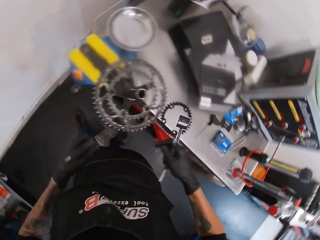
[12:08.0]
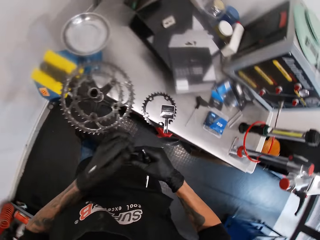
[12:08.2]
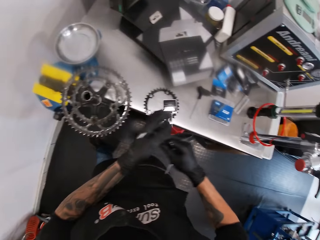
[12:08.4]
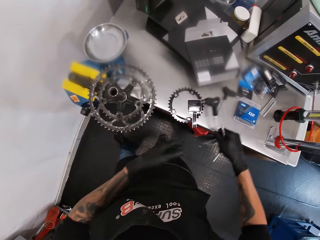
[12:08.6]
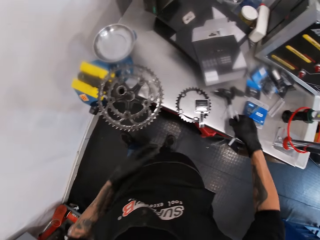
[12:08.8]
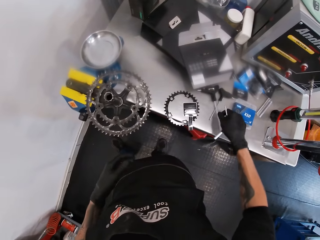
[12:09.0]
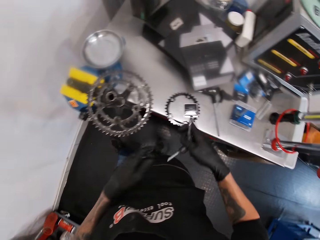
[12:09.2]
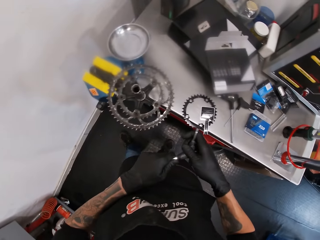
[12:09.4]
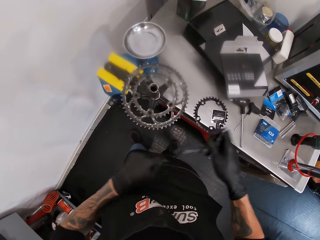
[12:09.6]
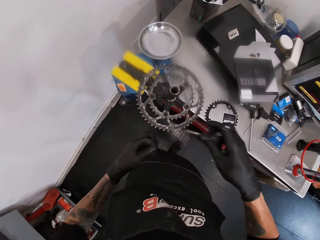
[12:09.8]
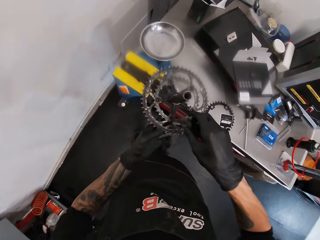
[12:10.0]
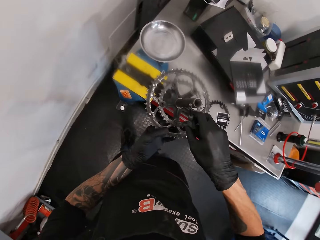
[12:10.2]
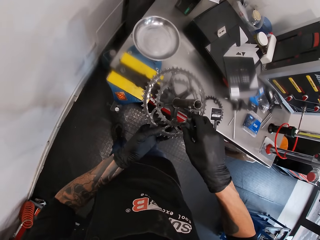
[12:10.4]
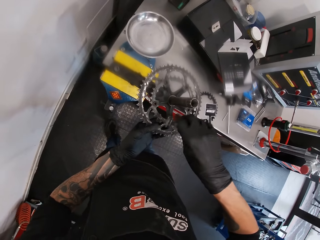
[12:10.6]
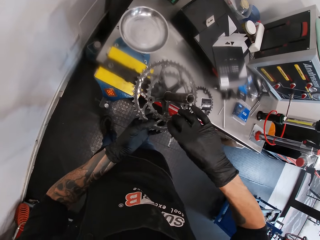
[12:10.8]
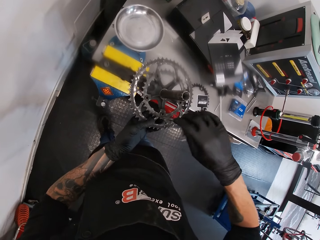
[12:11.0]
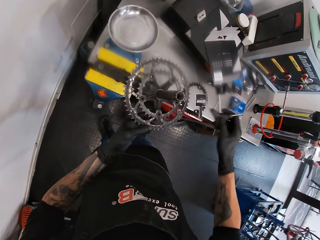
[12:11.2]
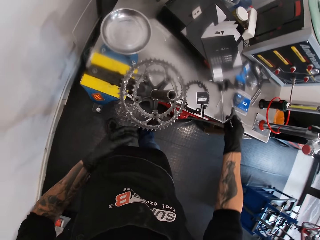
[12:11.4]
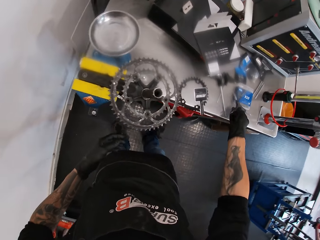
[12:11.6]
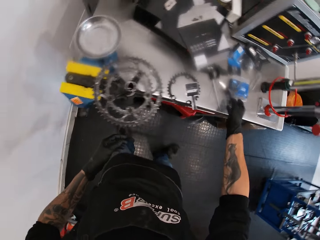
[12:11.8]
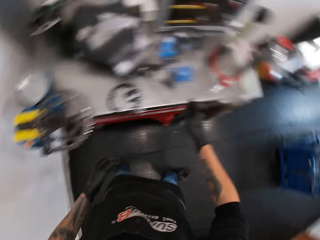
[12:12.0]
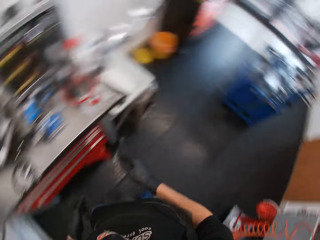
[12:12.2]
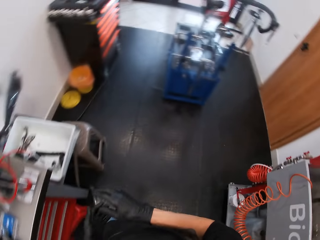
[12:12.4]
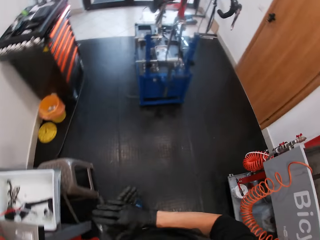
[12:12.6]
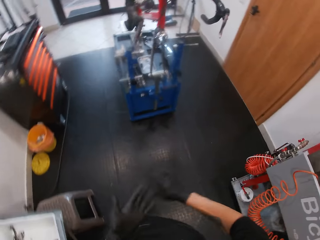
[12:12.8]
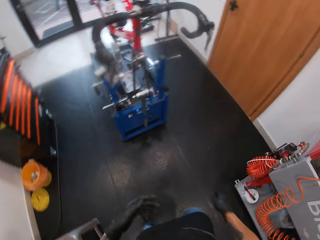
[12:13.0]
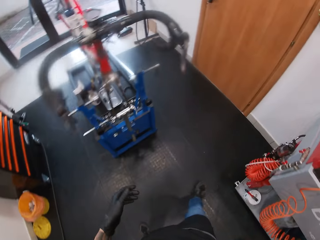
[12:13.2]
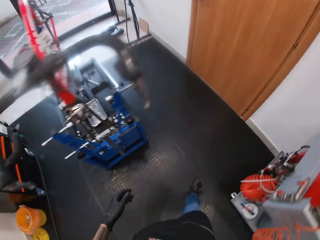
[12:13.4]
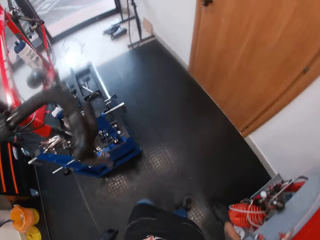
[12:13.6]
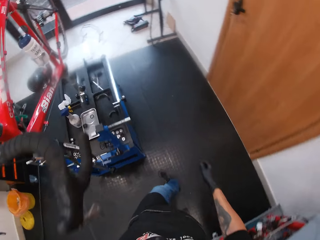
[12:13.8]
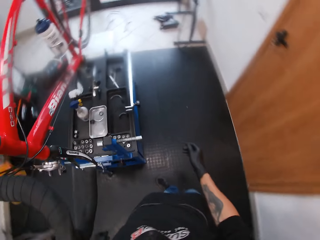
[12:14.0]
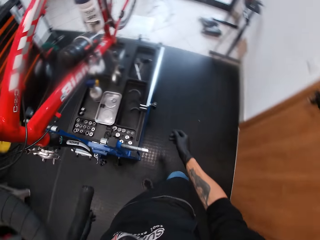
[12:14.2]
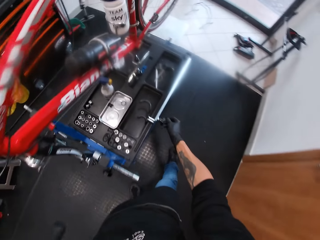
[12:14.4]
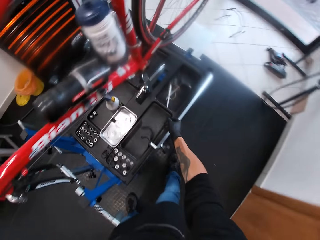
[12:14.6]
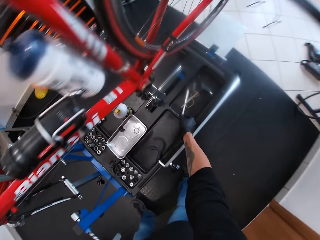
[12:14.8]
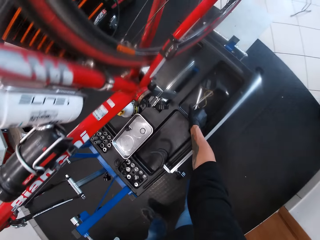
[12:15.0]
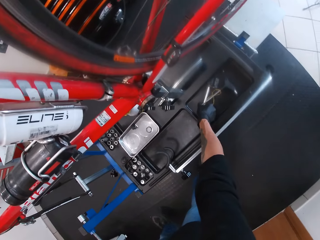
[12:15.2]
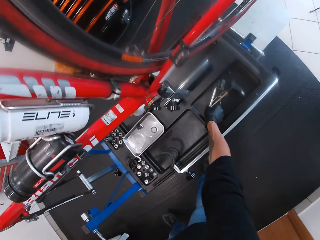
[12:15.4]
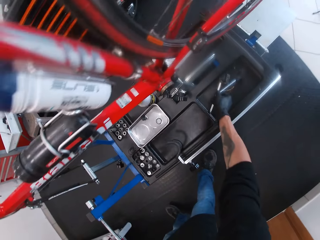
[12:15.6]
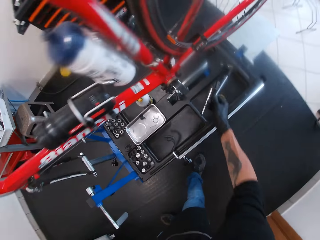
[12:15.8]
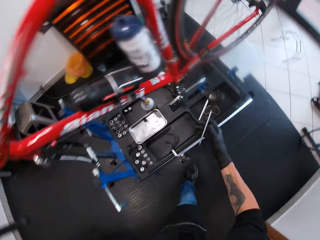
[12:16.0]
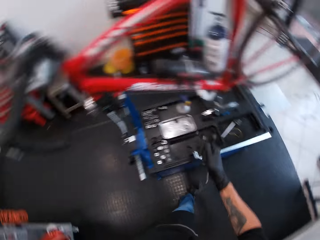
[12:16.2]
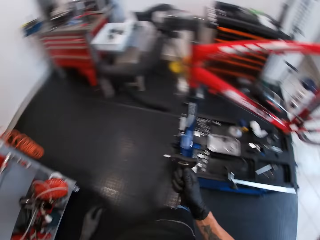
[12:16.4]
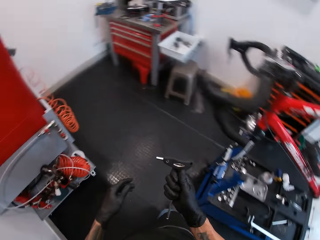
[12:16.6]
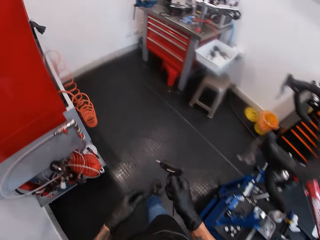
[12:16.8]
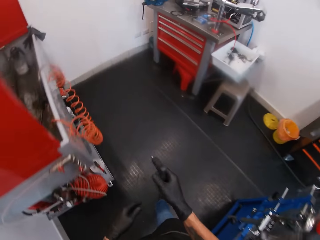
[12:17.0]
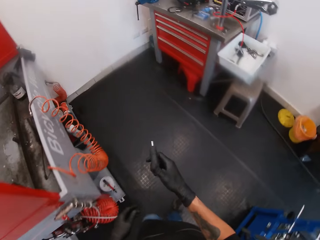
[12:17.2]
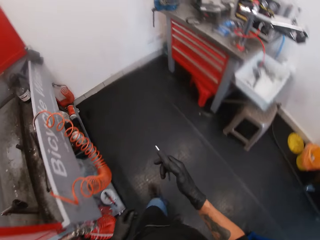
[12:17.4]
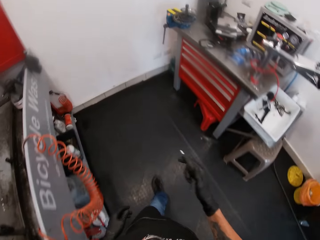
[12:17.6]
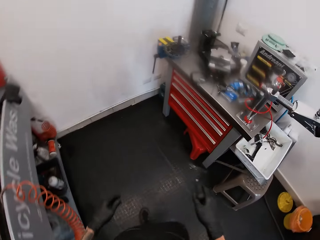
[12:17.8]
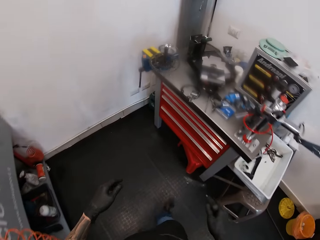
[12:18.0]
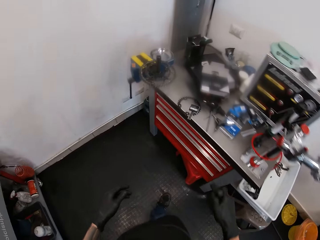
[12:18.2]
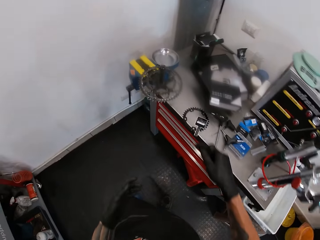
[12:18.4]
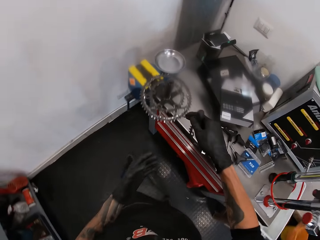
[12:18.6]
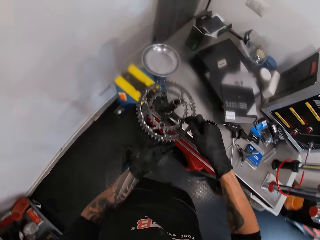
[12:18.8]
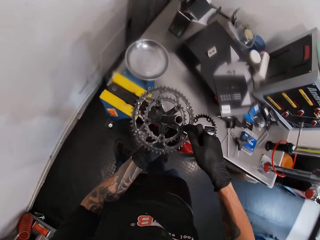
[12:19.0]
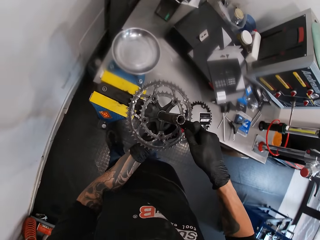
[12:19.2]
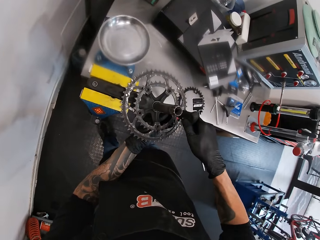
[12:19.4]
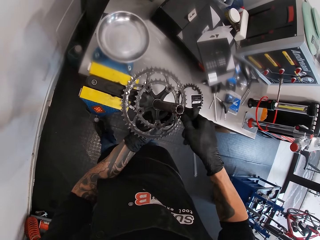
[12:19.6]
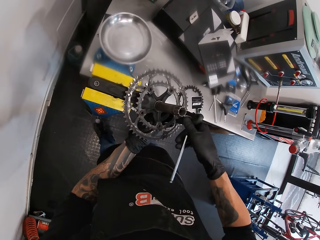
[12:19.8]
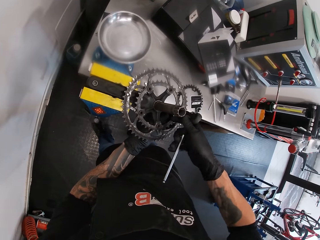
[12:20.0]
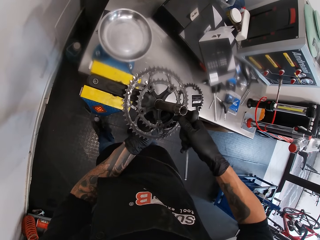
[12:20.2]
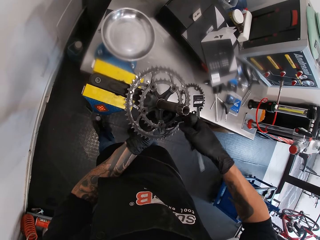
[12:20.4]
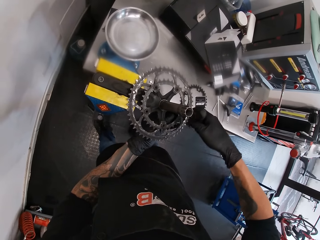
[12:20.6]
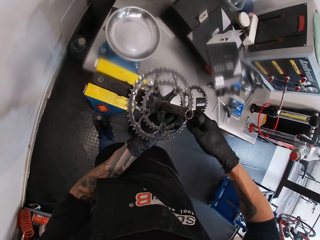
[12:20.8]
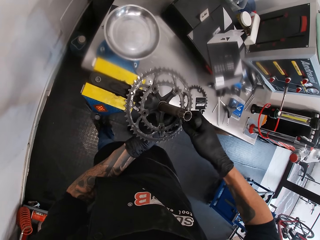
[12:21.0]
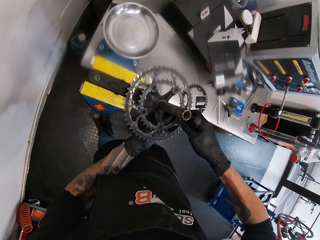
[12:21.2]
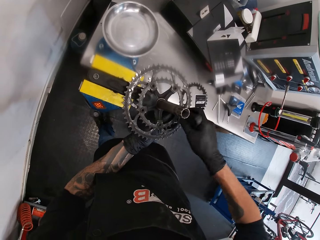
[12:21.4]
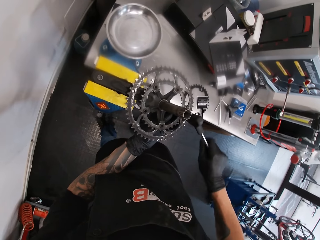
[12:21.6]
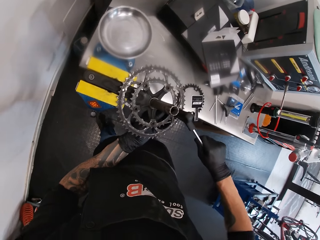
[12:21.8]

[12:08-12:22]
The camera wearer drops the T-handle hex key onto the workbench with his right hand. He drops the 3-way wrench on the workbench with his right hand. He walks. He picks up a T-handle hex key or wrench from the tool box of the bike repair stand with his right hand. He walks. He unscrews the bolt of the pedal and crank arm with the T-handle hex key in his right hand. He touches the bike.

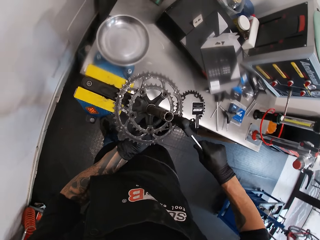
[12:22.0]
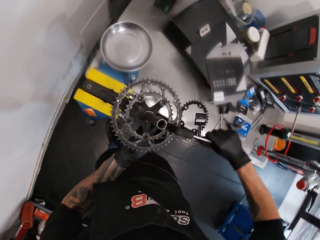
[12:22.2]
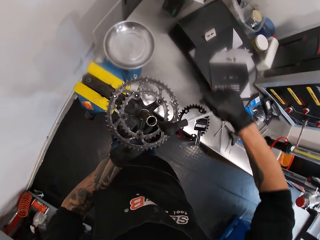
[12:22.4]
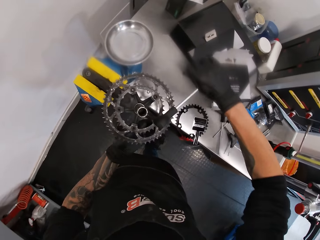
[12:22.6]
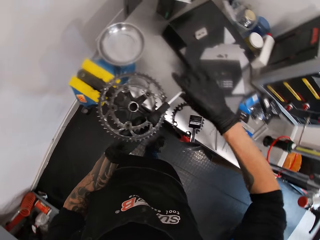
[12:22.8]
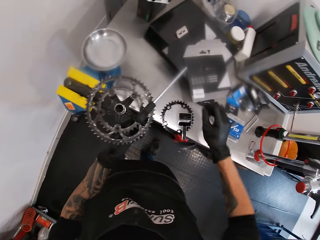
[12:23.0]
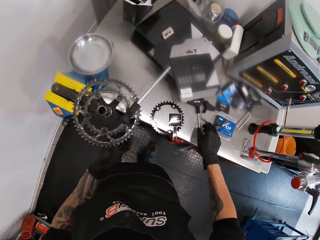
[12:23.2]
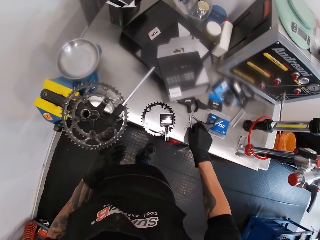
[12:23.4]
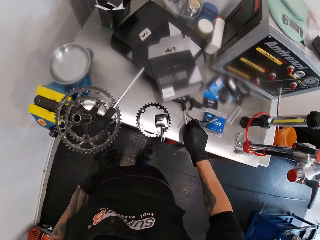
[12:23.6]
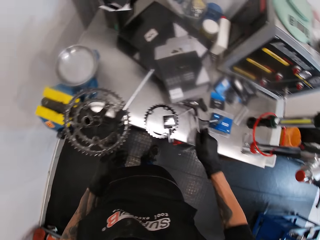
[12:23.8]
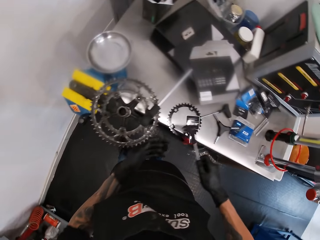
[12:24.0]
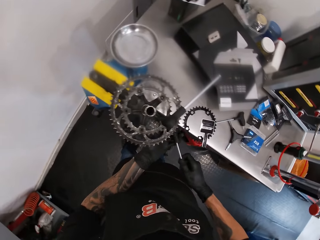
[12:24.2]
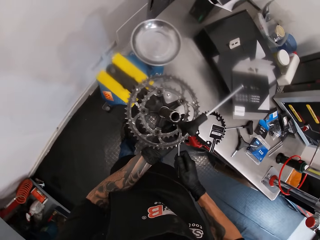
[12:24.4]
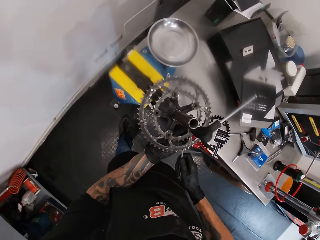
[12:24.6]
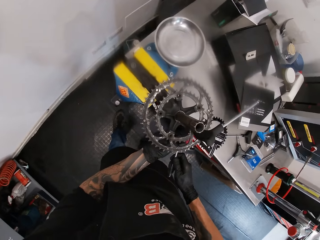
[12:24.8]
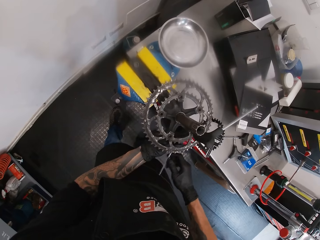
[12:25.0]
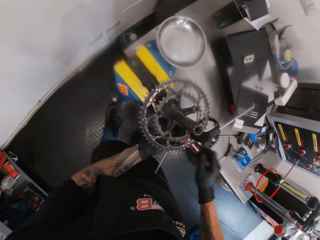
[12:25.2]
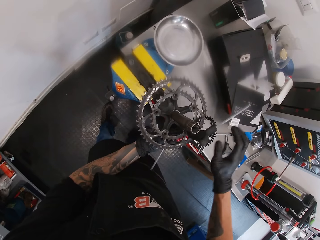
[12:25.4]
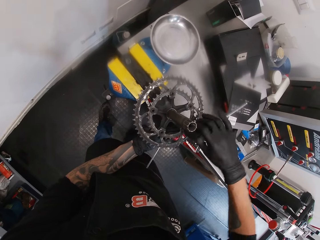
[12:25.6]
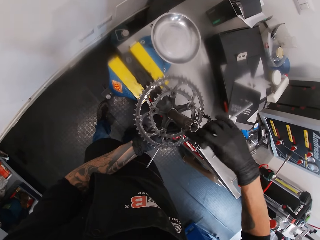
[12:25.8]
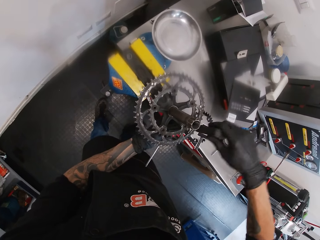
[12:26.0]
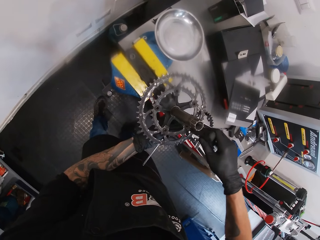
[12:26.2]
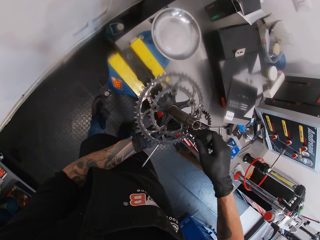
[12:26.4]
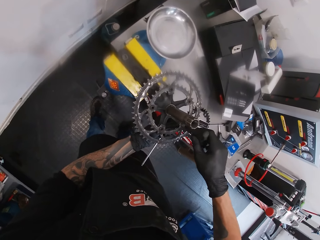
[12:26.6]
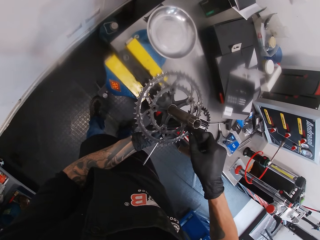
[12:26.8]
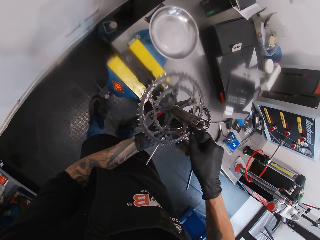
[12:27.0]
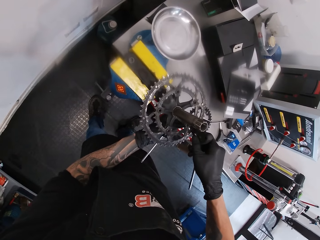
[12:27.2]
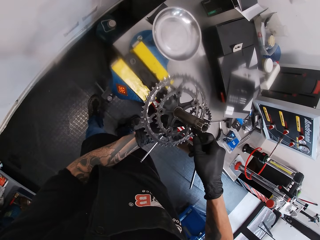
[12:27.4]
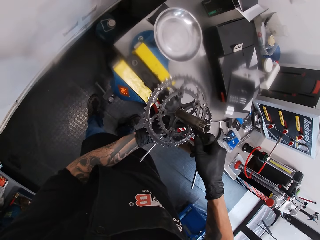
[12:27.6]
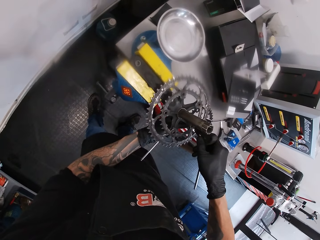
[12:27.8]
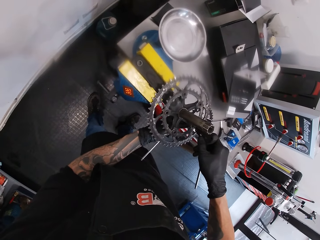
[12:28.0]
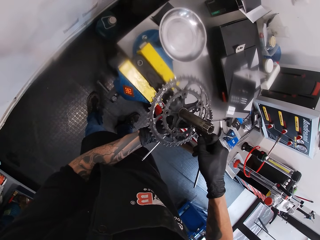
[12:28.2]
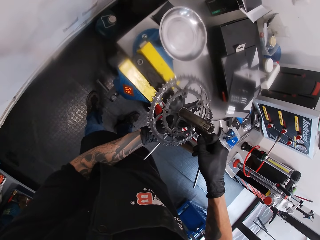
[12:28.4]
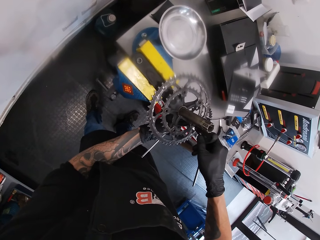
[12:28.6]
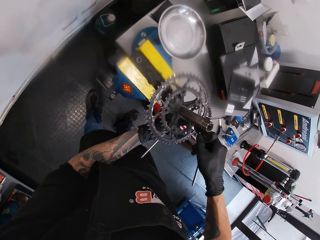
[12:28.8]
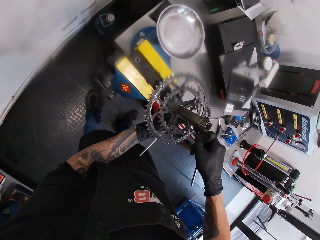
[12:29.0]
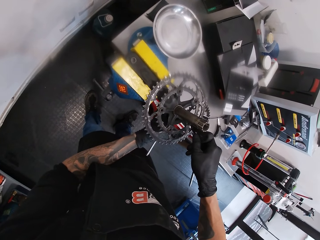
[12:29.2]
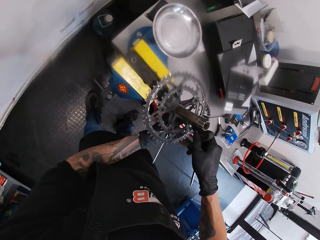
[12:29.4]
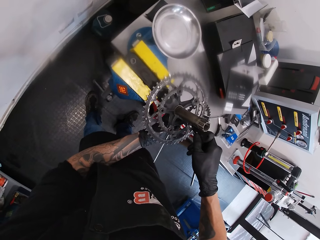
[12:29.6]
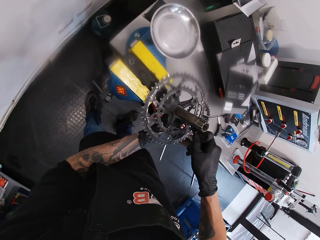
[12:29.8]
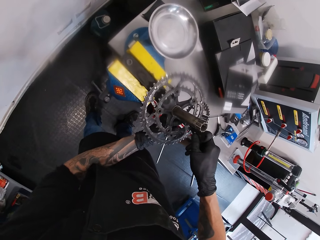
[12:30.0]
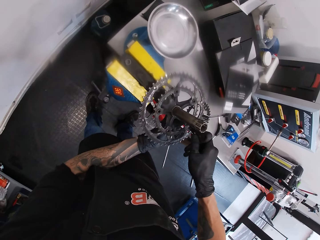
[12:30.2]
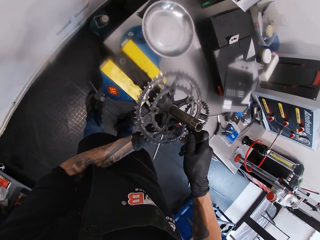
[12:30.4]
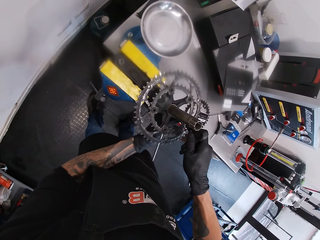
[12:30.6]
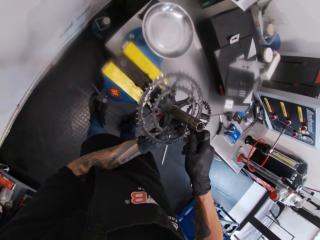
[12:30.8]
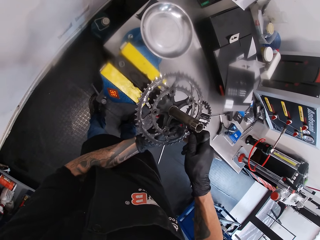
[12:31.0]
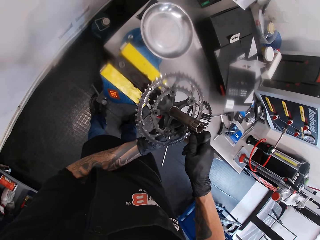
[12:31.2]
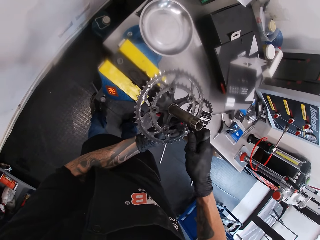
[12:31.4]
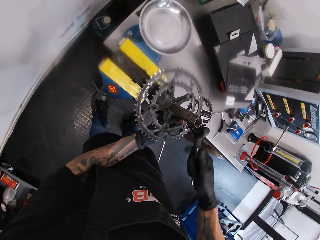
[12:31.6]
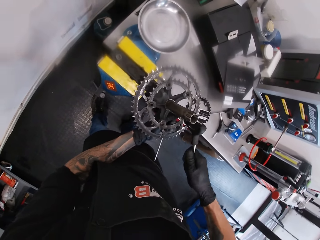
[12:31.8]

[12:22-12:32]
The camera wearer tightens the bike chain holder with the wrench. He picks up a T-handle hex key from the workbench with his right hand. He adjusts the T-handle hex keys in both hands into the screw holes of the pedal and crank arm. He tightens the nut with the wrench.
